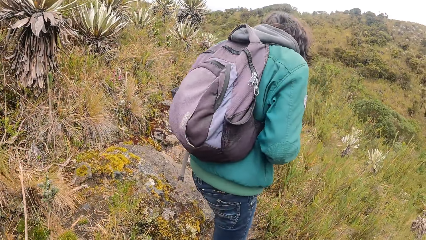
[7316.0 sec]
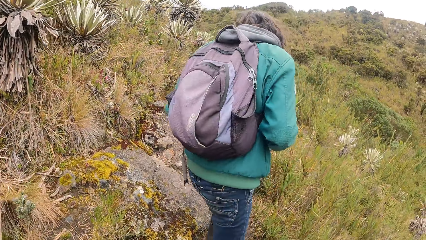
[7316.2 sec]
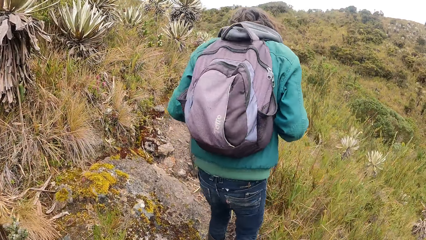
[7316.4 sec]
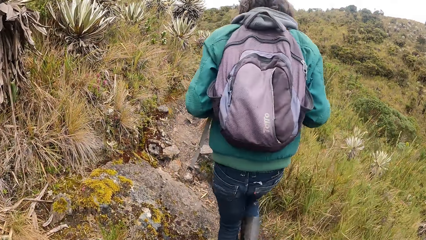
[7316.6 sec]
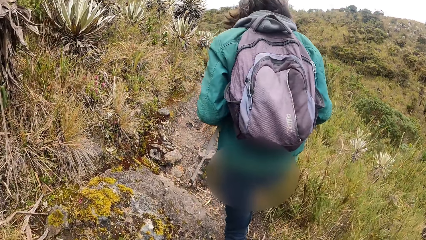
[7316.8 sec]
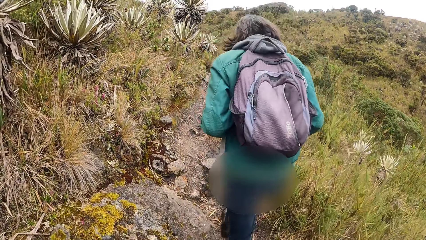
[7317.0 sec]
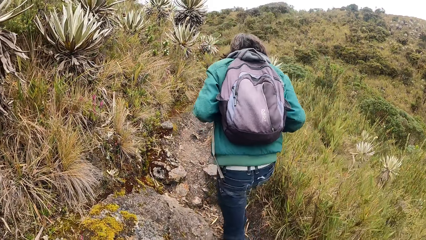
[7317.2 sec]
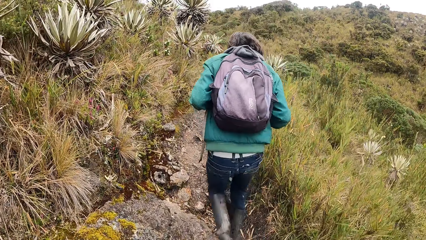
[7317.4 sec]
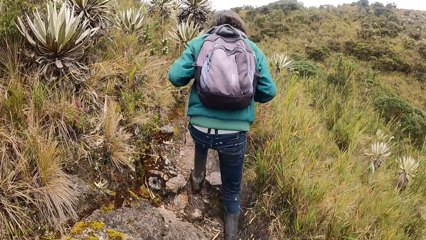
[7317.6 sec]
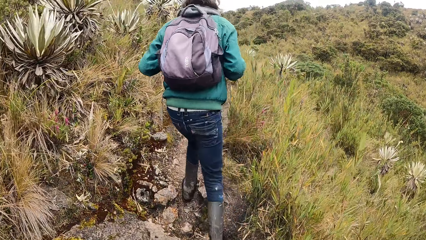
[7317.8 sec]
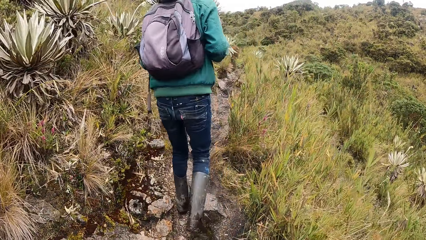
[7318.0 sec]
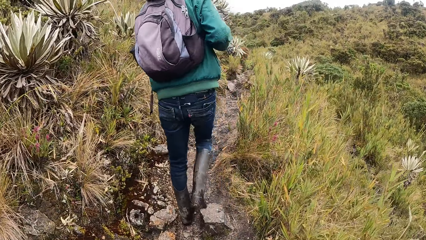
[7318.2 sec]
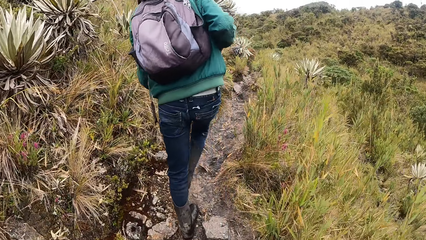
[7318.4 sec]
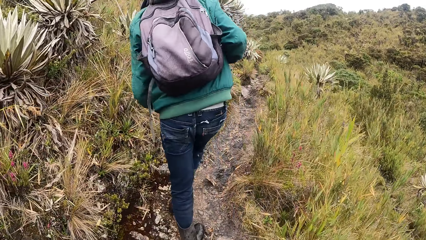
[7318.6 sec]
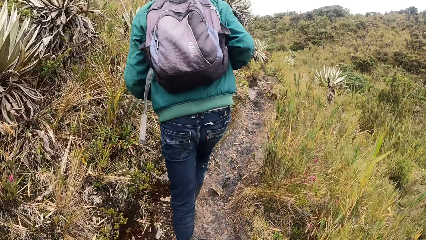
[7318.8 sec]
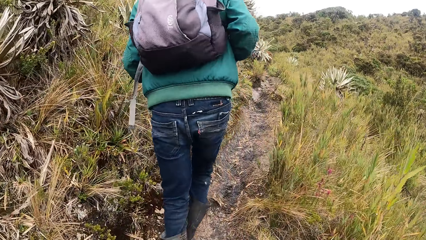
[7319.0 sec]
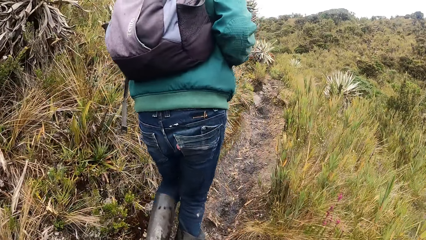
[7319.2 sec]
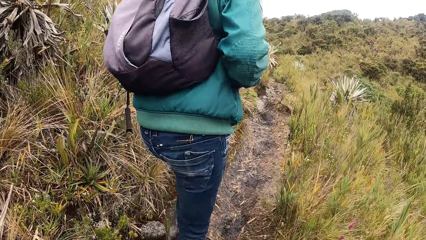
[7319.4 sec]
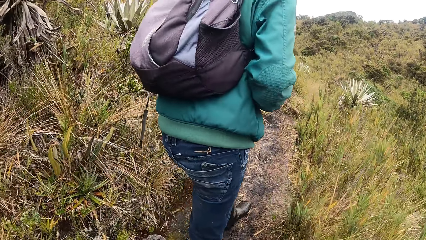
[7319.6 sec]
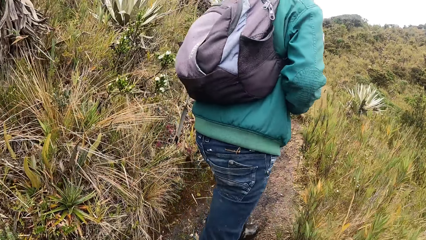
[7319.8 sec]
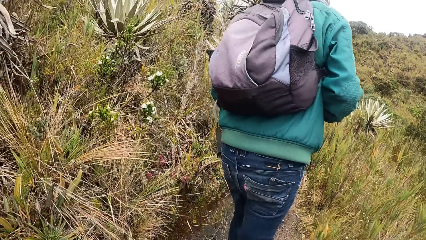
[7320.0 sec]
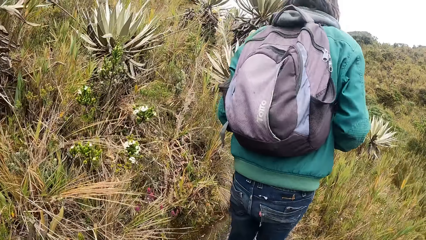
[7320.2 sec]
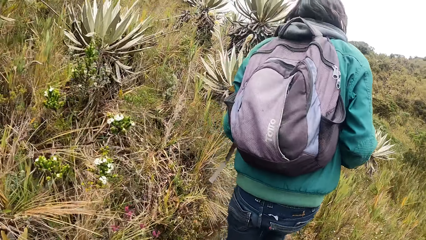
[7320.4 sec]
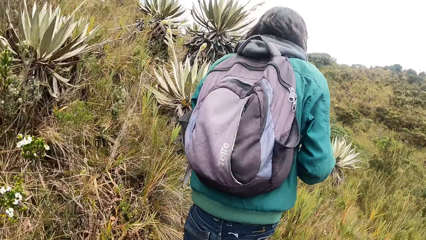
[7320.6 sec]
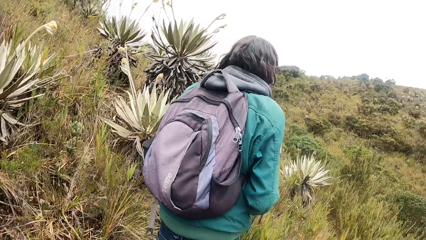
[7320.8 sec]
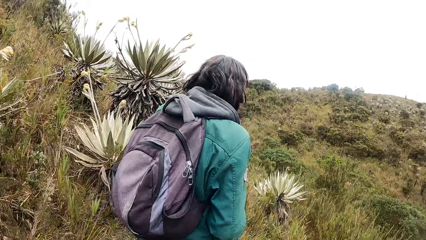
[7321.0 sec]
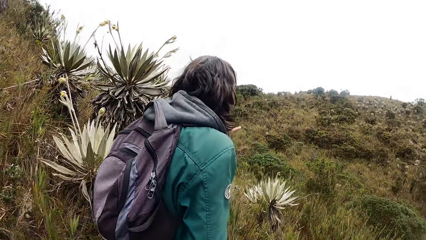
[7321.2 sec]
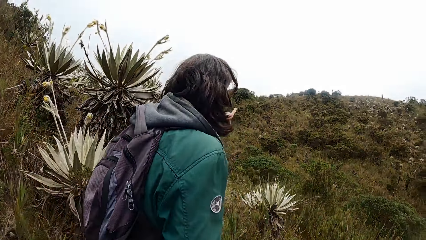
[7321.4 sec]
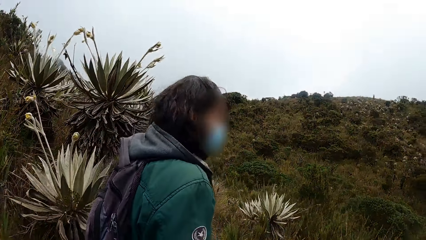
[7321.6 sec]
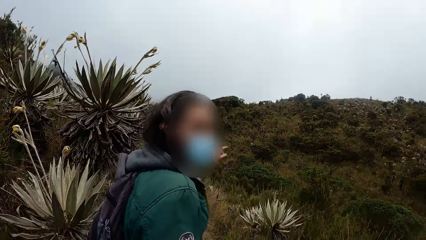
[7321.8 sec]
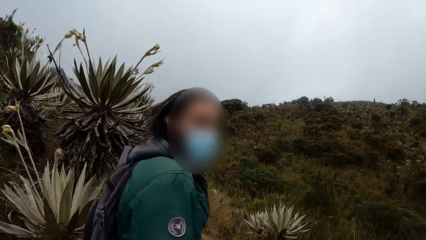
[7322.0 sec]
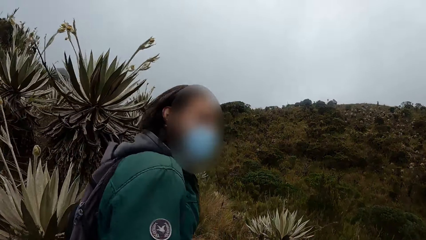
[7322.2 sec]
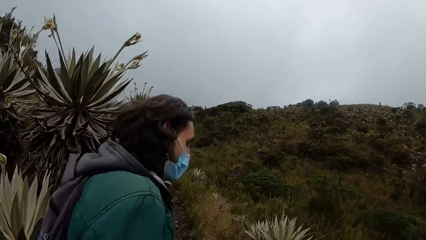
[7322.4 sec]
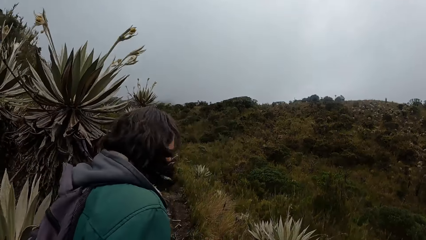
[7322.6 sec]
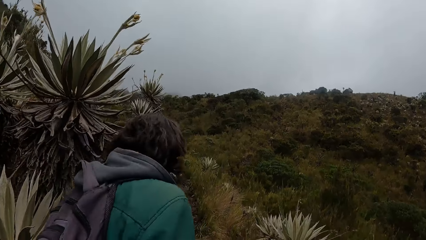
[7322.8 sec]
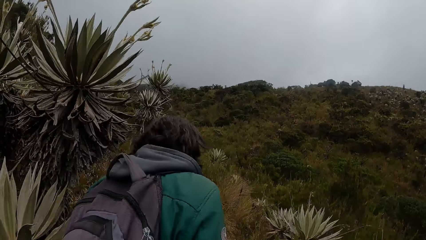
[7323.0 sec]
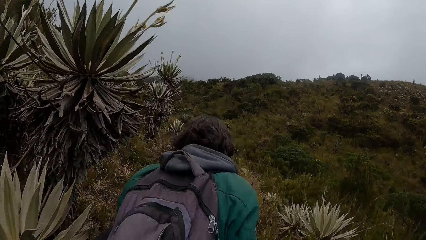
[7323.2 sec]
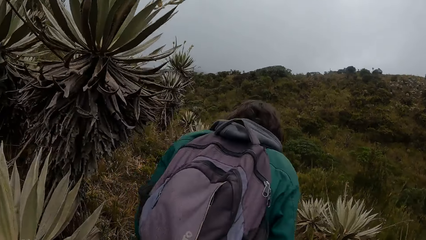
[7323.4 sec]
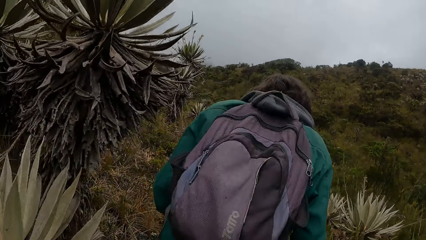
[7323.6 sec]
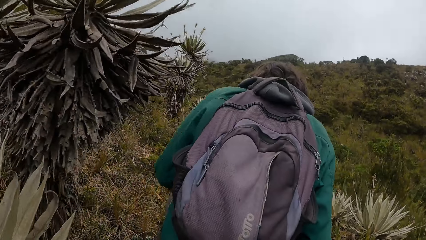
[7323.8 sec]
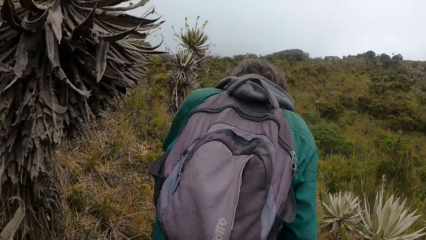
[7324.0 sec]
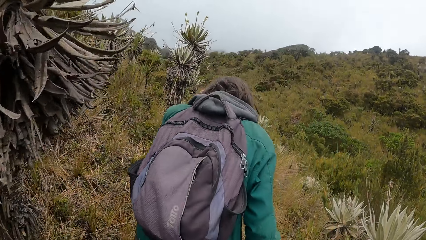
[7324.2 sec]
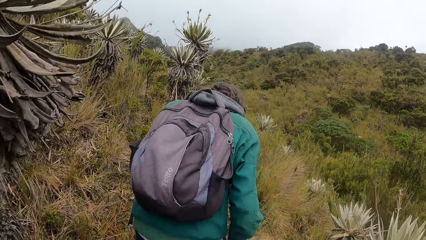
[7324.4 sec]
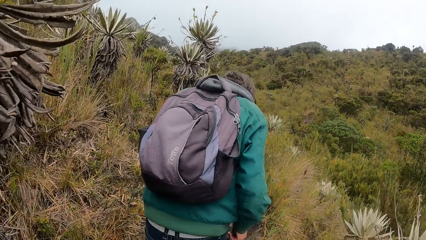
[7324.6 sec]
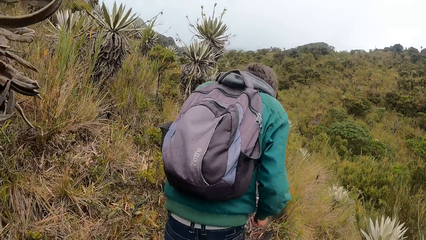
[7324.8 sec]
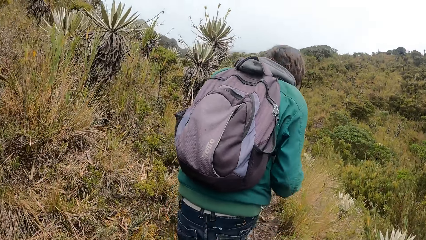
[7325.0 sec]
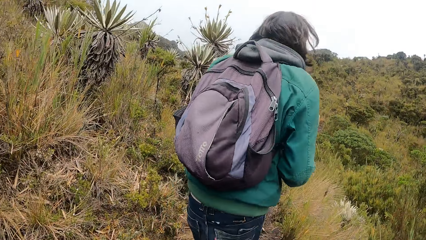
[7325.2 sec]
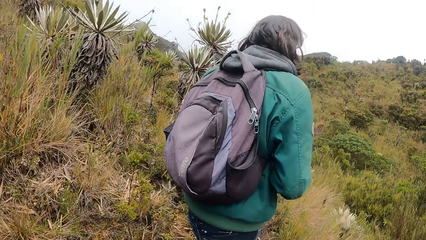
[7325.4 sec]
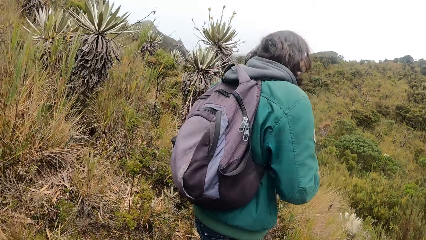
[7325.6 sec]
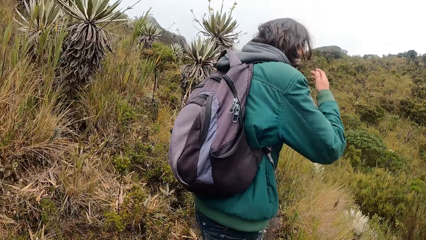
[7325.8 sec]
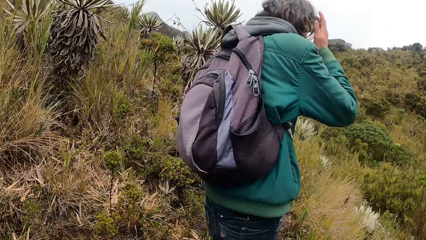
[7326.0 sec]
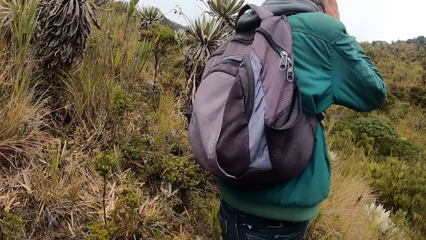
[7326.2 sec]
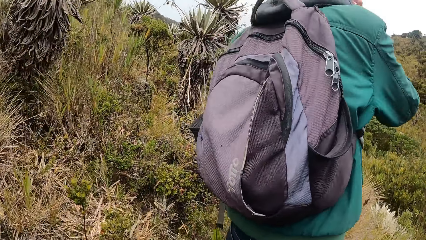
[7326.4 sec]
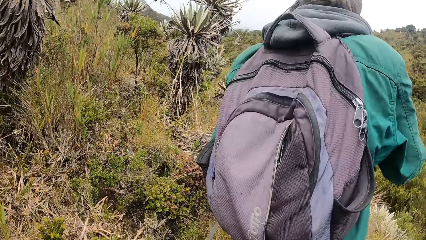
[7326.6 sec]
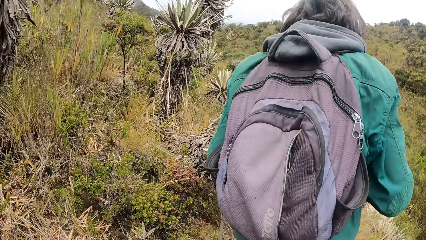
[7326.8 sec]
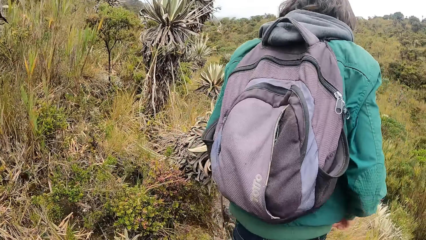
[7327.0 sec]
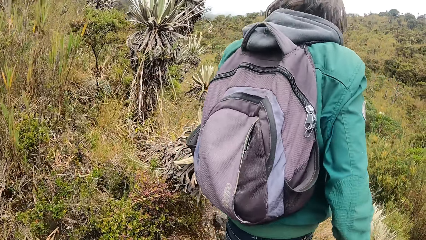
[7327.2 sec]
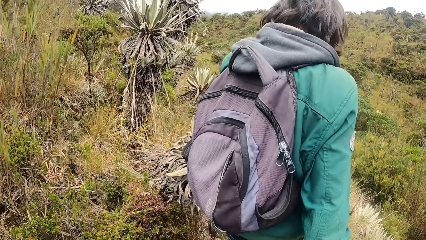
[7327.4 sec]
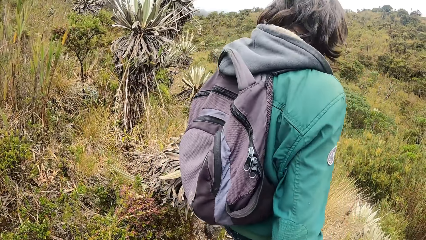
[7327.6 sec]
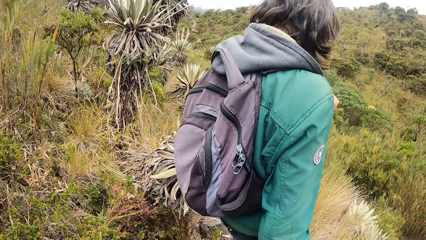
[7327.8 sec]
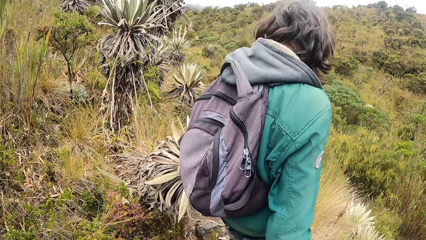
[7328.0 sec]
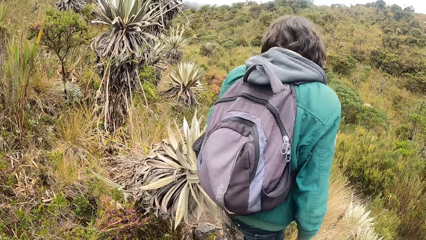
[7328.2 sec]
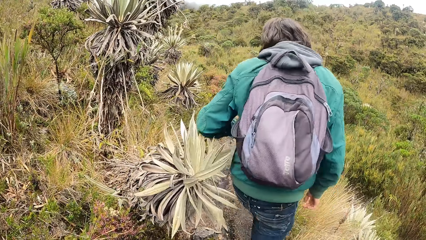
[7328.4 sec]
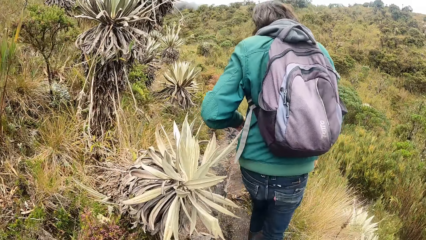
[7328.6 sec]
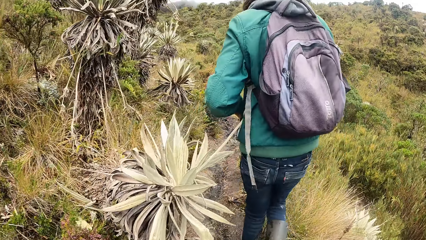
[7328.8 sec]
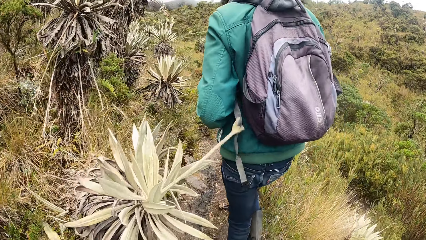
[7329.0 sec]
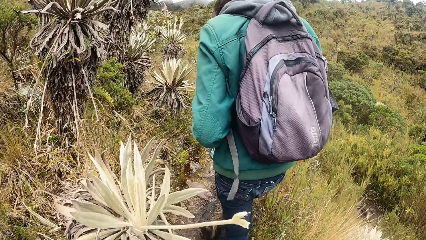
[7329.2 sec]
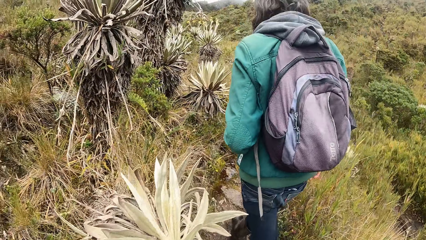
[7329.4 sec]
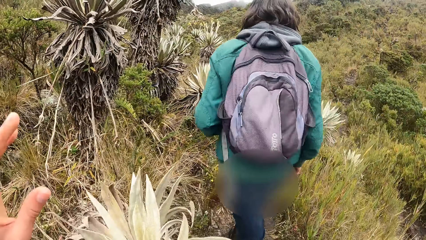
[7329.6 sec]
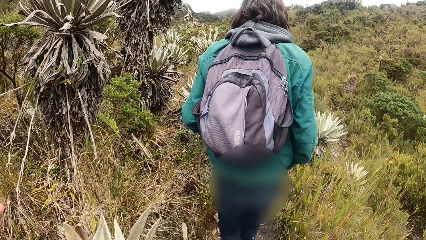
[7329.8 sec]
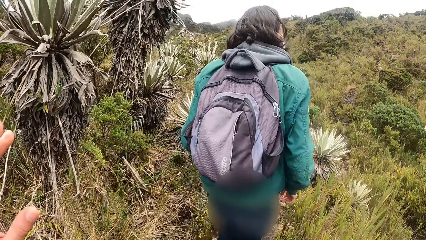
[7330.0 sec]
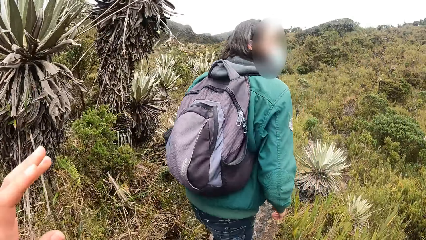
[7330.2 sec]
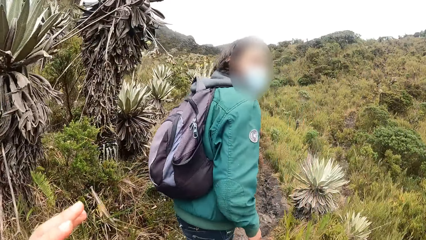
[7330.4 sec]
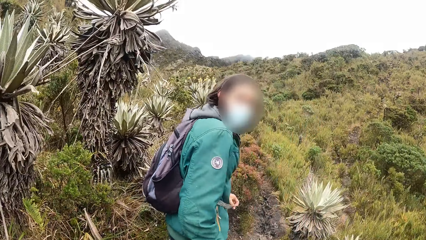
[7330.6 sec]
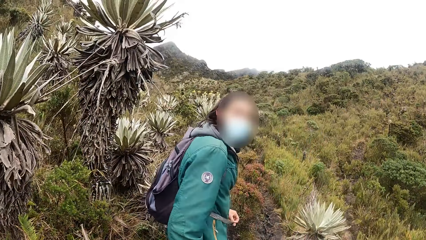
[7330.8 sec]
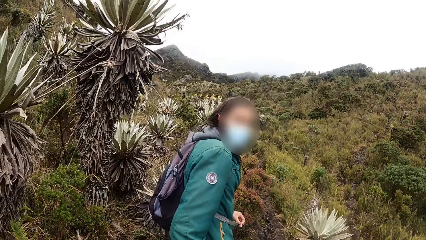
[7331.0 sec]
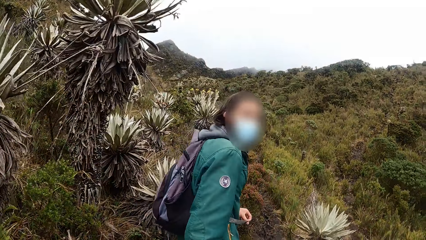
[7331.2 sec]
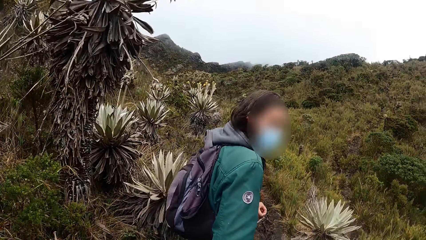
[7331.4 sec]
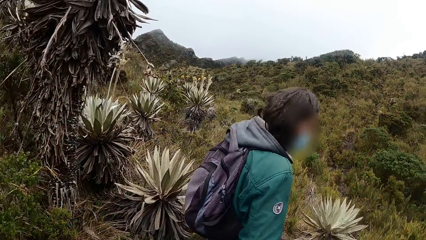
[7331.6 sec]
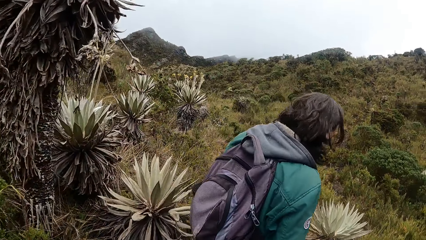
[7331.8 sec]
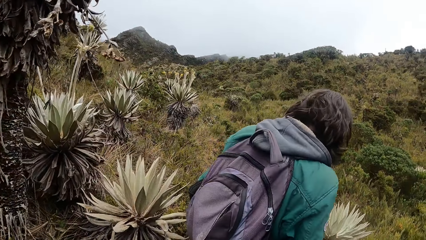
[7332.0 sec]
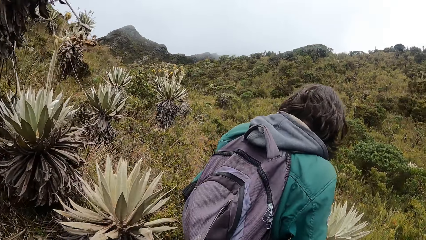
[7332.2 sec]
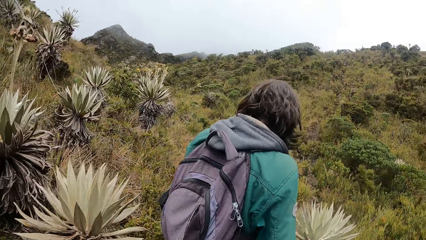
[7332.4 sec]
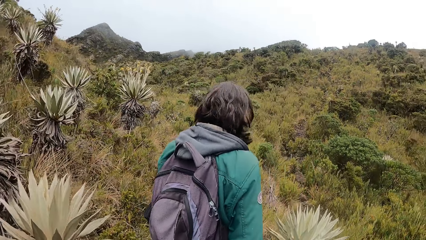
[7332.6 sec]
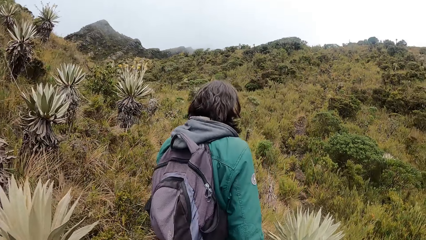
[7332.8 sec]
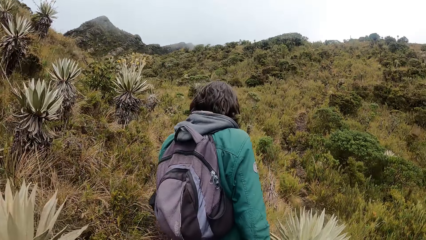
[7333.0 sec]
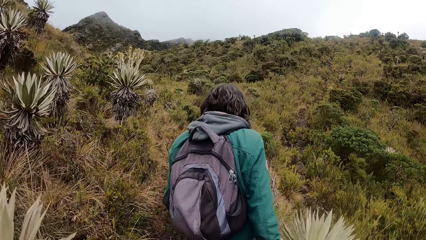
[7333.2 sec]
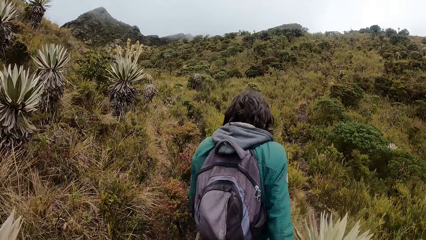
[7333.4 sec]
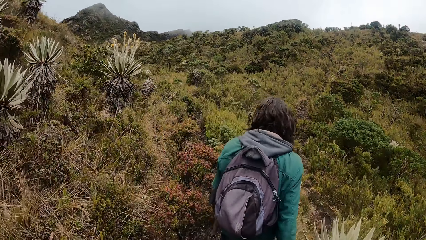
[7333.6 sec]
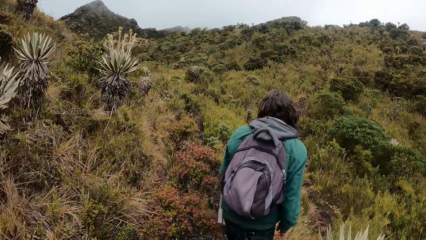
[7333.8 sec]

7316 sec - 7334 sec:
The man walks in the field, converses, and touches his hair. The camera wearer stretches his hand. The man nods his head.
